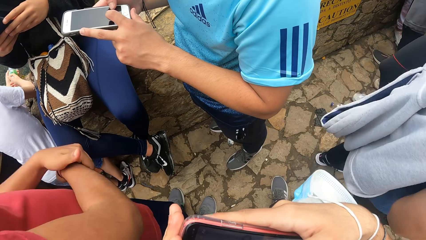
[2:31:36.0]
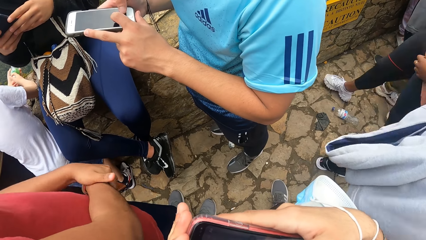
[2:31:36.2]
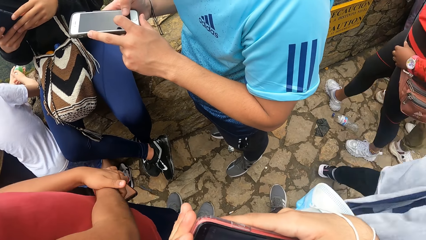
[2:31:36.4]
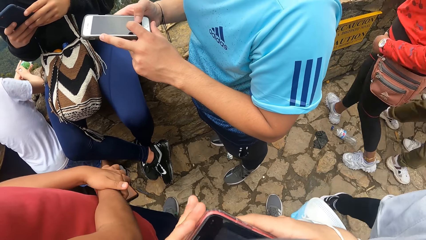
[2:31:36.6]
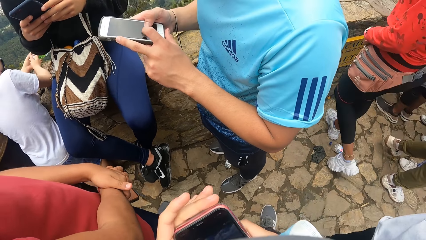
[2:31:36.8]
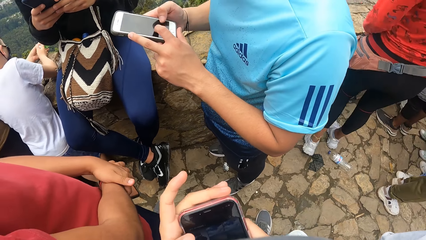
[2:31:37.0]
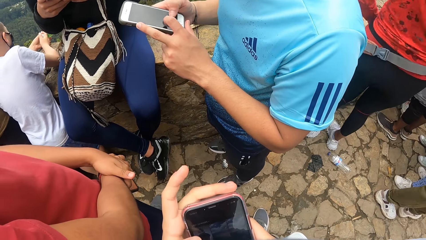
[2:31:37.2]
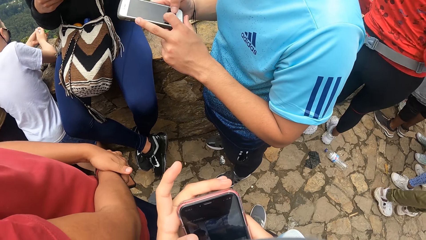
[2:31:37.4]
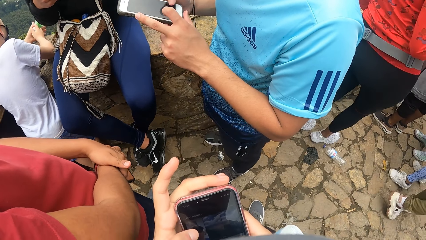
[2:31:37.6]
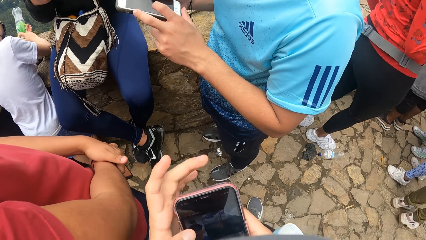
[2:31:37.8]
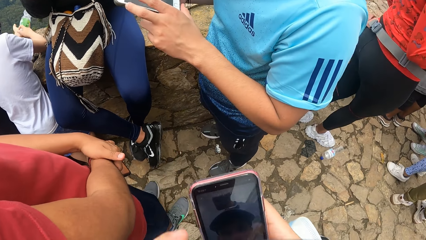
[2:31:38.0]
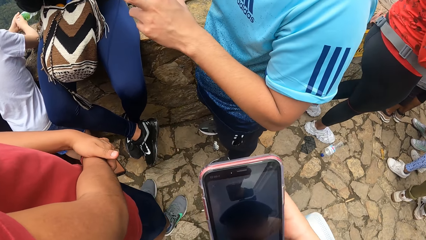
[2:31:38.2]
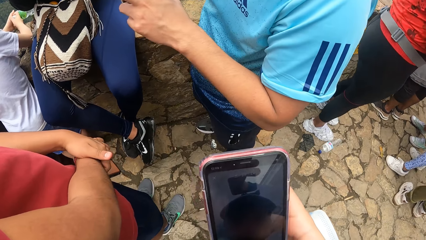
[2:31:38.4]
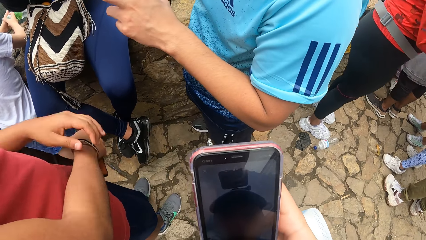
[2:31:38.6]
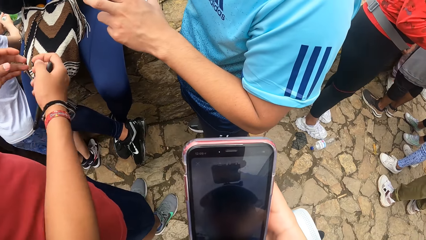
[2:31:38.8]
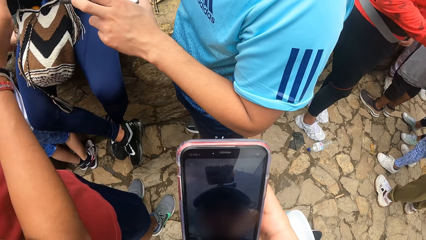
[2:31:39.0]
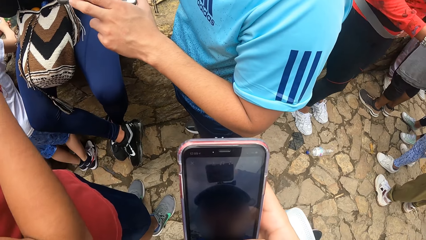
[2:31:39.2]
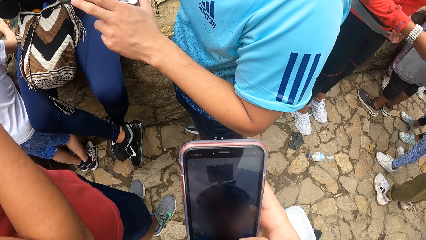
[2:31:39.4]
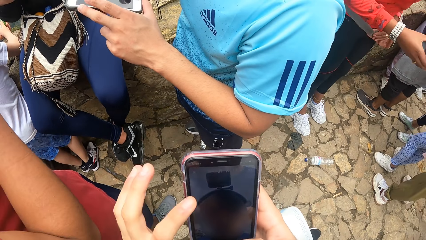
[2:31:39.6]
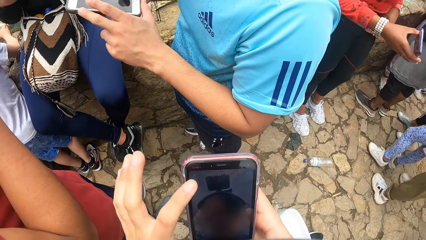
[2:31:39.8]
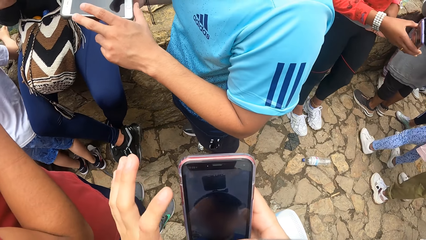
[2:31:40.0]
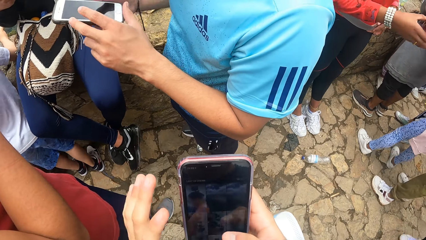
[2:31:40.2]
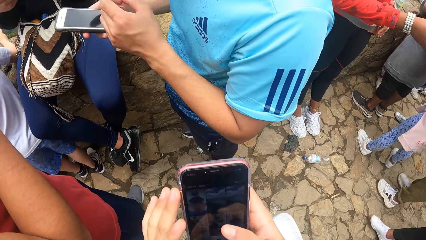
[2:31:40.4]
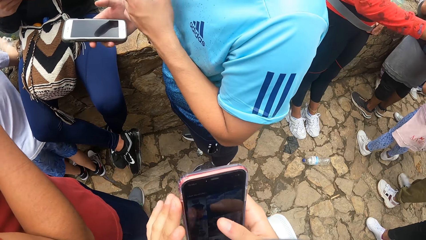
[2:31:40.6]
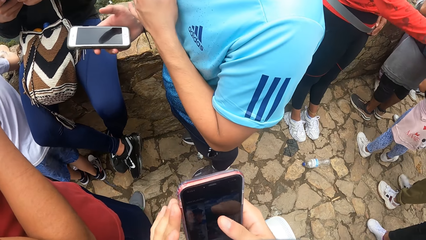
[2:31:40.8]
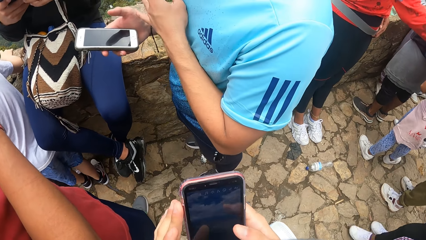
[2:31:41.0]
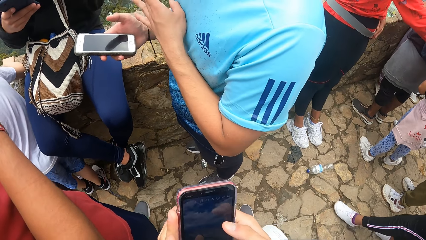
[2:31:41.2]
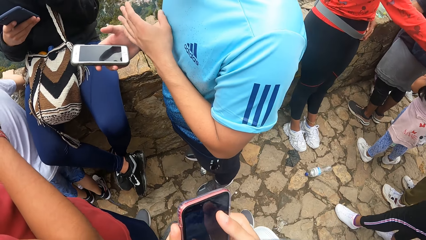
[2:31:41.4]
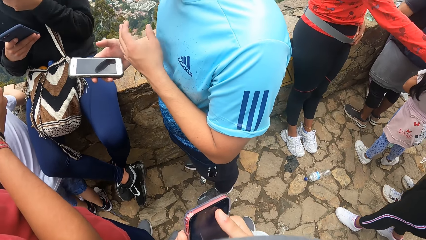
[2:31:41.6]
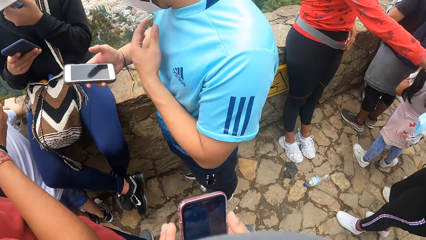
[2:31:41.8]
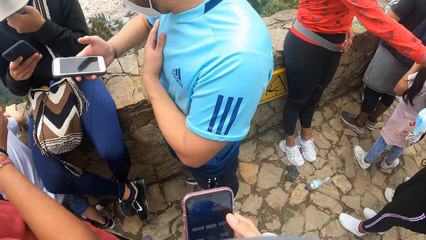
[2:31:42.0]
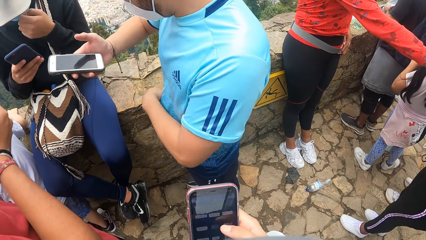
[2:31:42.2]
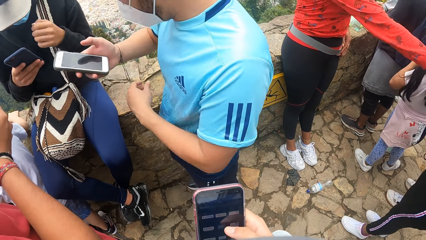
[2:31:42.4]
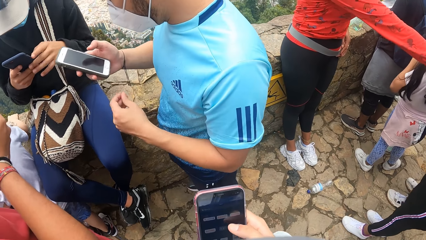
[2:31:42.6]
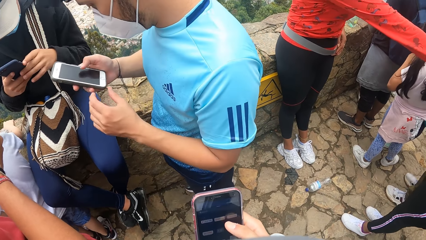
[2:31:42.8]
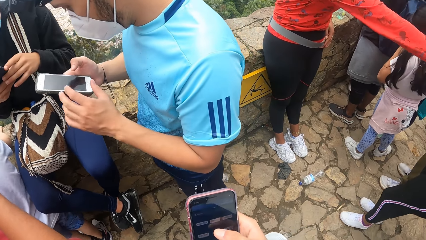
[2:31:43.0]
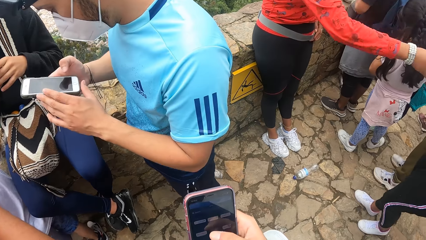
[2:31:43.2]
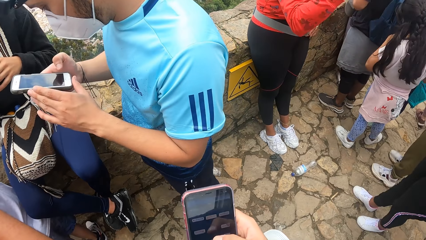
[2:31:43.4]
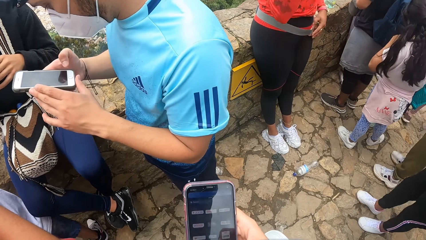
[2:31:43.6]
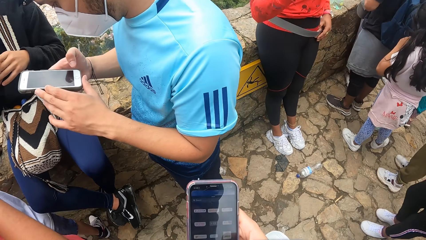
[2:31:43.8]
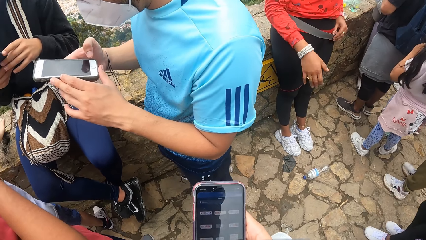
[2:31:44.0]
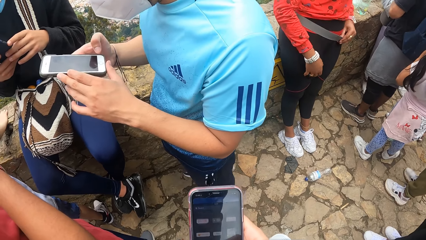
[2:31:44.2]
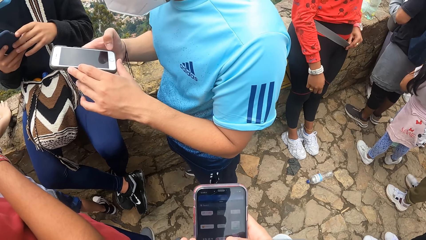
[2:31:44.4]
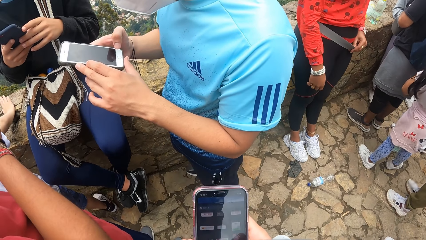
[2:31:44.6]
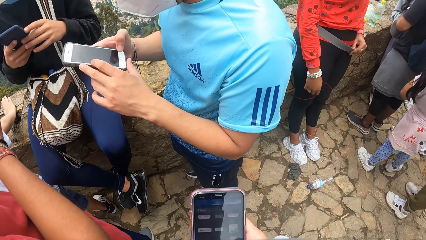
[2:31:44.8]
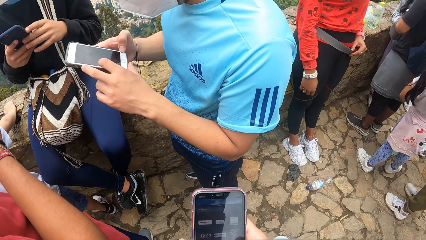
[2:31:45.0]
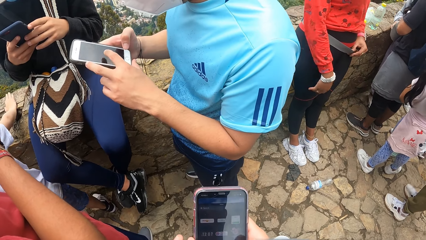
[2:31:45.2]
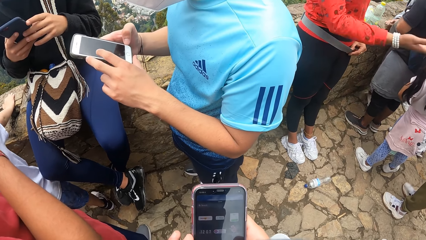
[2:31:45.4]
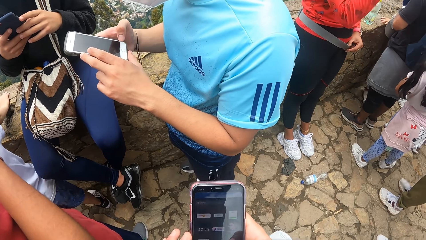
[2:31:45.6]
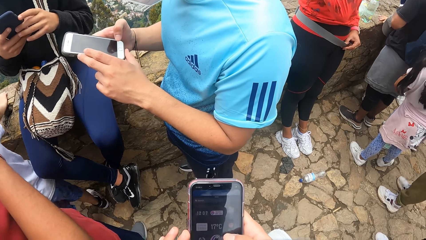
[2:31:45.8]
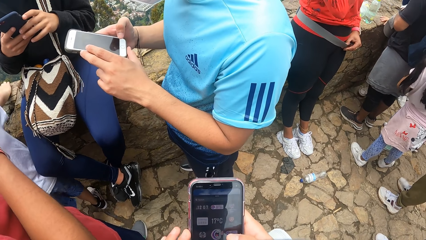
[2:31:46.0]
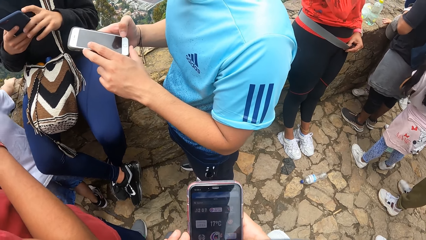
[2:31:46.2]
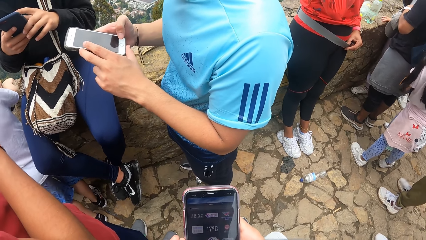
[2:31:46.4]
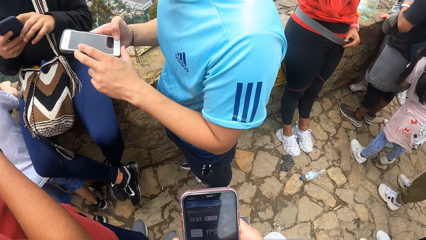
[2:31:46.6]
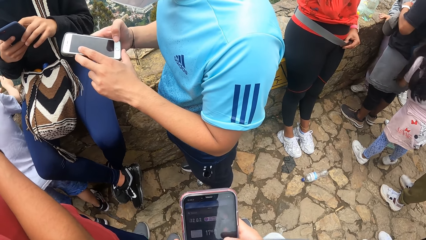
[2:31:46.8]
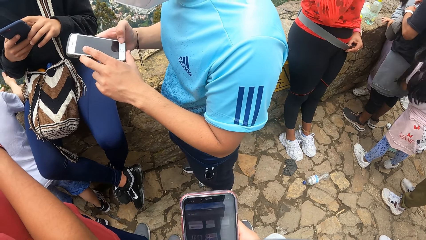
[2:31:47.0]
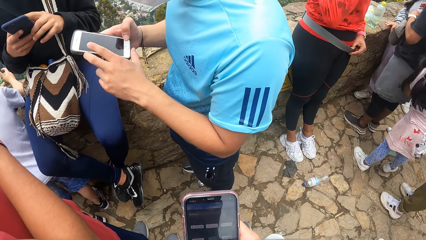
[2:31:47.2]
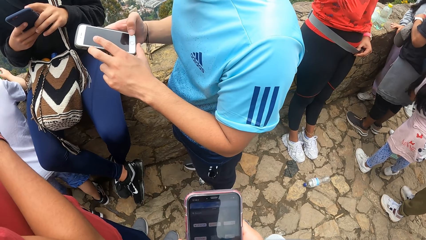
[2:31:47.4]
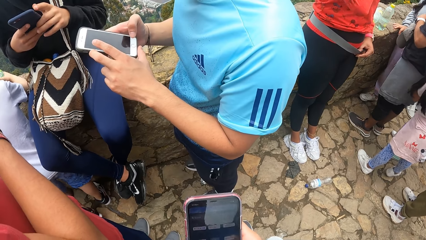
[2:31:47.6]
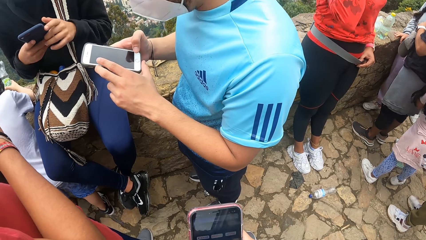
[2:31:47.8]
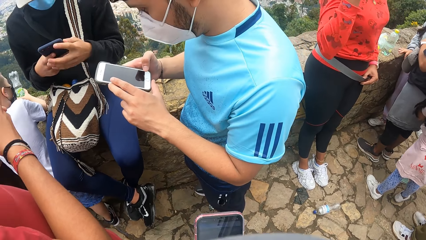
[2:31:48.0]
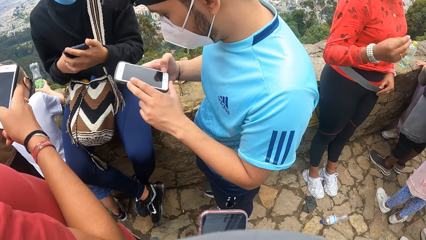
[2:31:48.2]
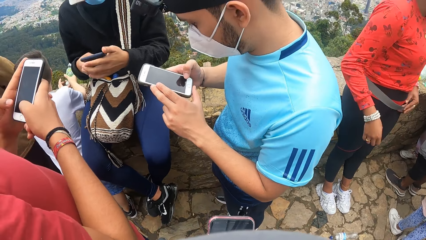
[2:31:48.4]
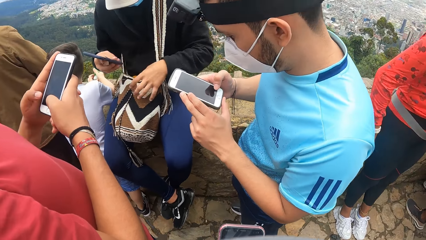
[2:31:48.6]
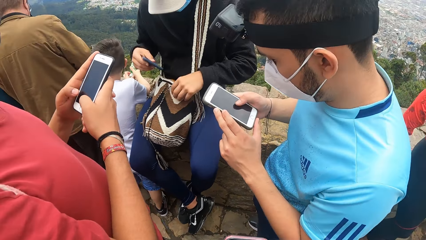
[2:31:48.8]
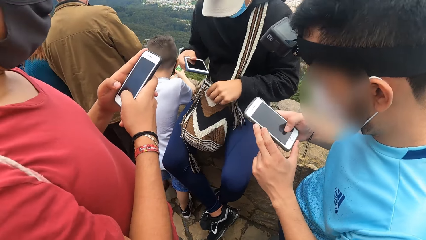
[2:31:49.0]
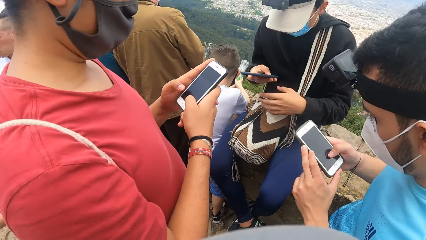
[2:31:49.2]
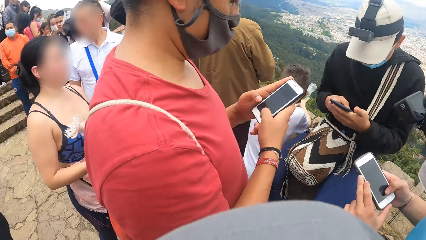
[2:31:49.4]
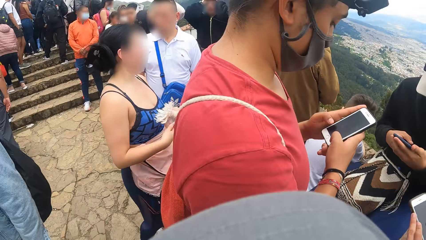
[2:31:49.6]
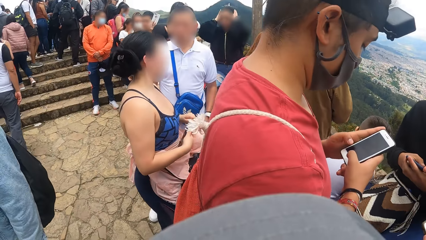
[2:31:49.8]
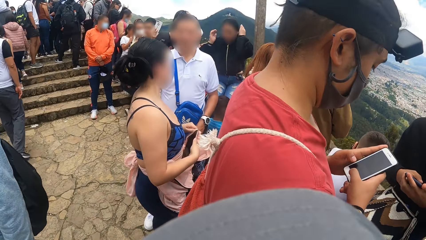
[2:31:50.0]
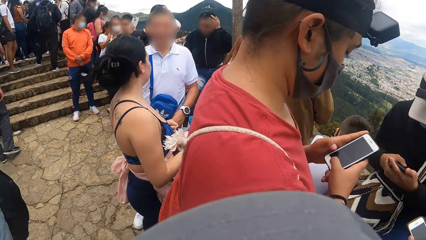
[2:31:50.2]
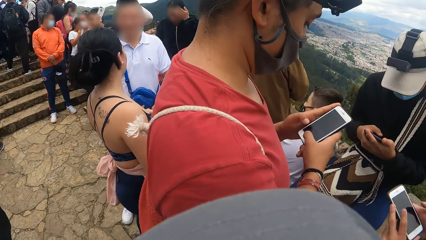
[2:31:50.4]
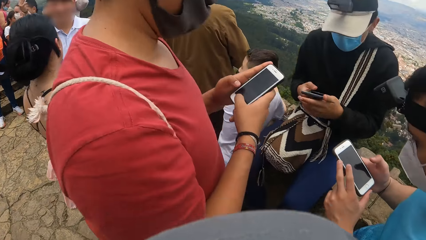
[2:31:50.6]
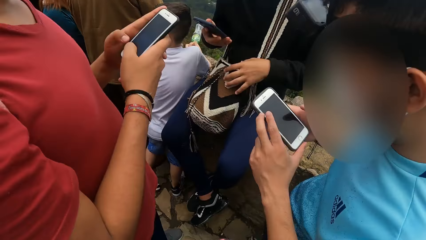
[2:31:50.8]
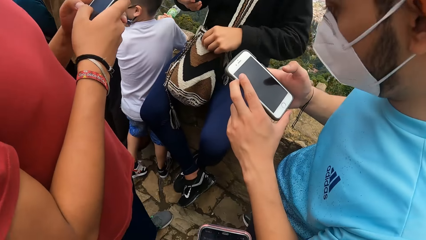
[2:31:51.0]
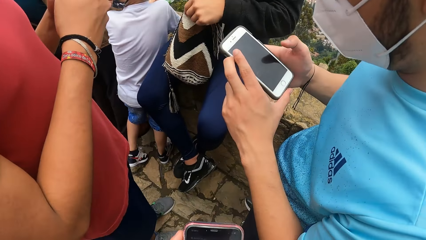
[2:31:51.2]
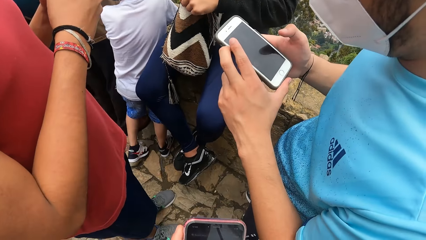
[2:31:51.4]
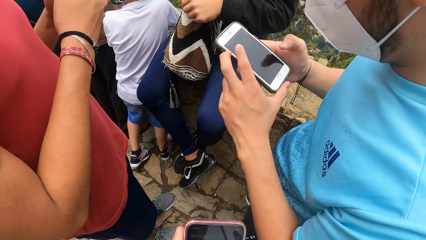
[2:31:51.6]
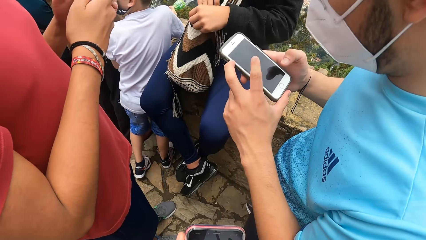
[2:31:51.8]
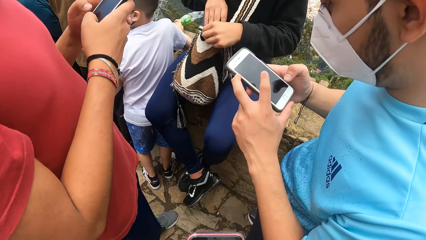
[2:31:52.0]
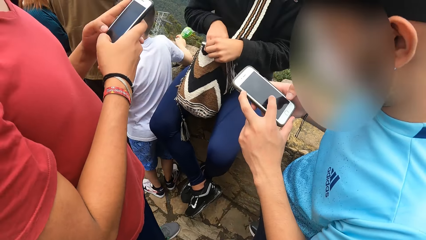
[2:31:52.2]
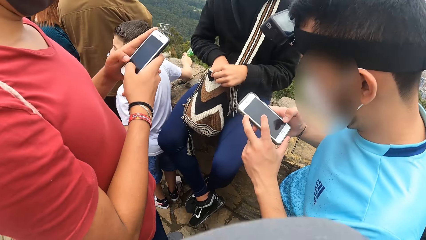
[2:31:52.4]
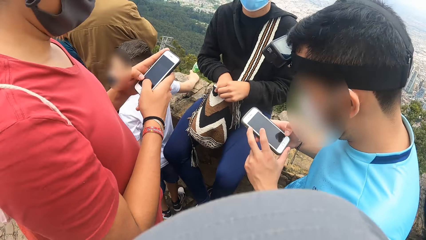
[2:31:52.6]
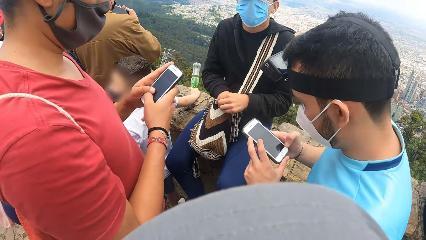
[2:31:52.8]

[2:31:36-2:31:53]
The camera wearer takes a photo with a phone, taps on the phone and scrolls on the phone. A man wipes a hand on the t-shirt. Another man scrolls on a phone. The first man scrolls on a phone. A third man operates the mobile phone in his right hand with both hands. The third man scrolls on the phone. The second man checks the bag on his body with his left hand. The camera wearer looks around. The second man drops the mobile phone in his right hand inside the bag on his body. The first man scrolls on the phone.
